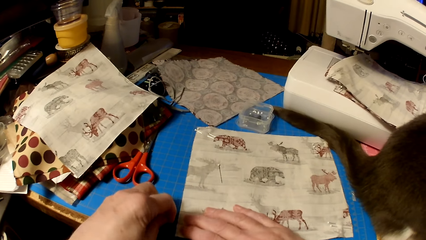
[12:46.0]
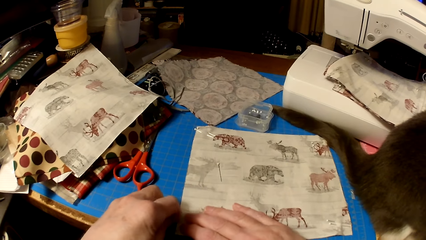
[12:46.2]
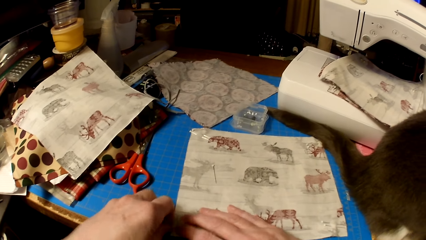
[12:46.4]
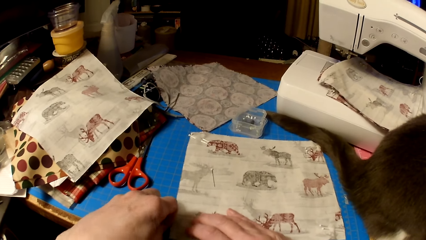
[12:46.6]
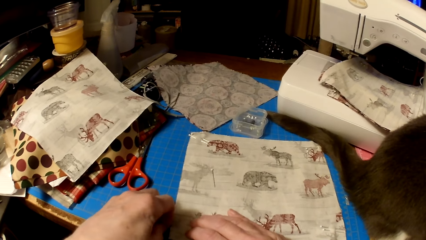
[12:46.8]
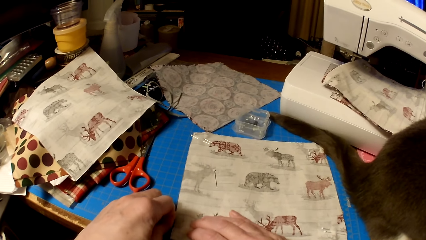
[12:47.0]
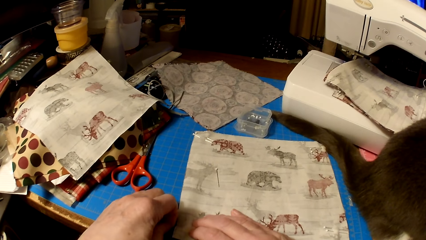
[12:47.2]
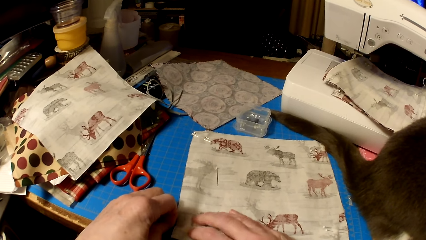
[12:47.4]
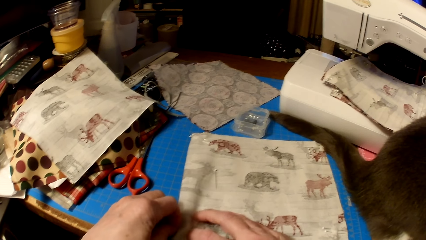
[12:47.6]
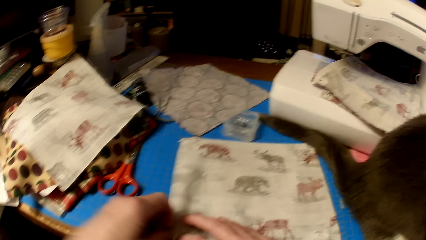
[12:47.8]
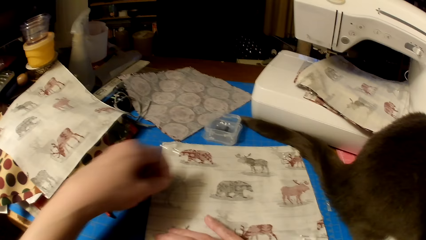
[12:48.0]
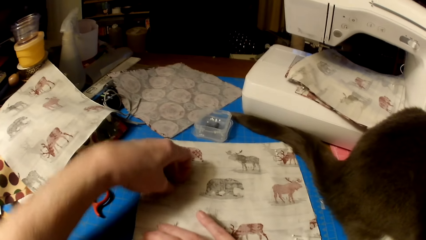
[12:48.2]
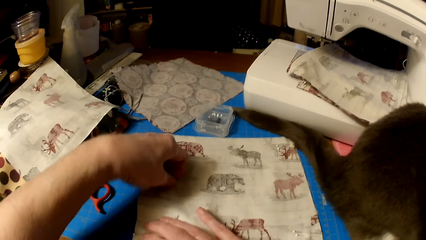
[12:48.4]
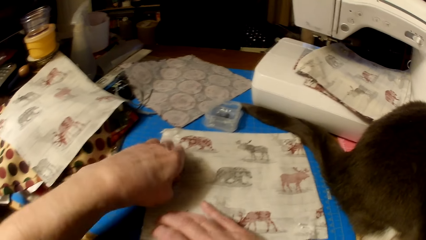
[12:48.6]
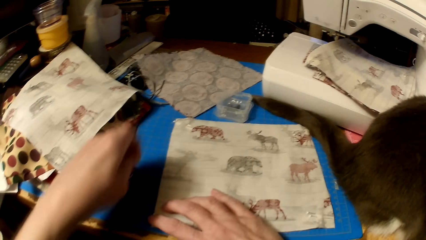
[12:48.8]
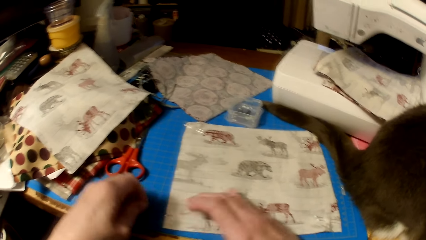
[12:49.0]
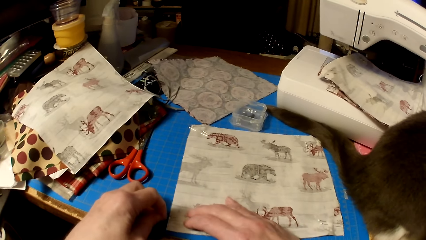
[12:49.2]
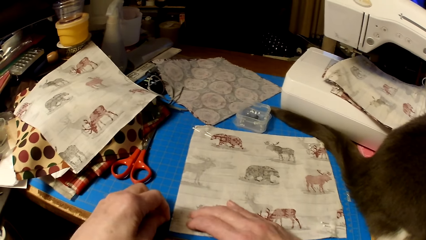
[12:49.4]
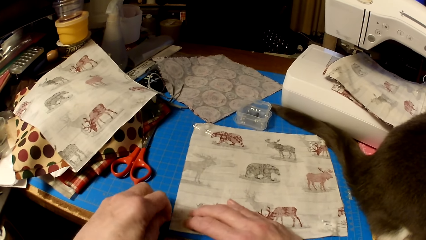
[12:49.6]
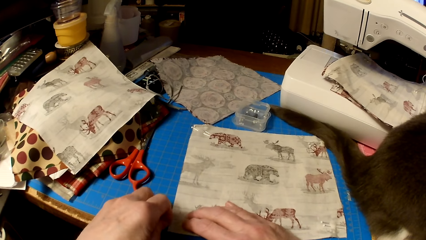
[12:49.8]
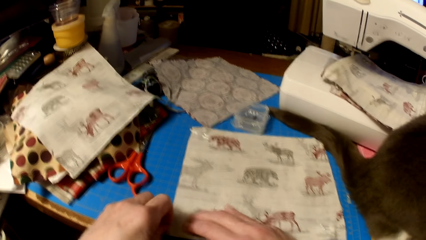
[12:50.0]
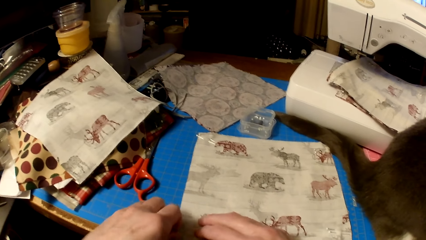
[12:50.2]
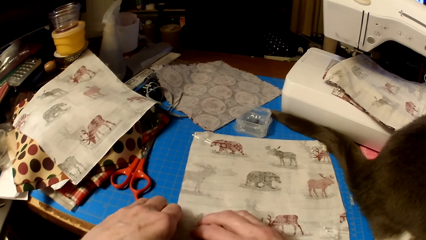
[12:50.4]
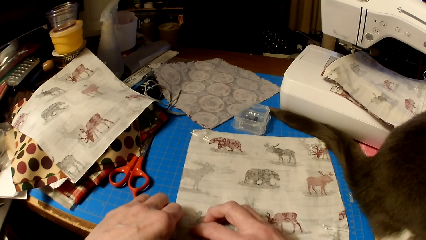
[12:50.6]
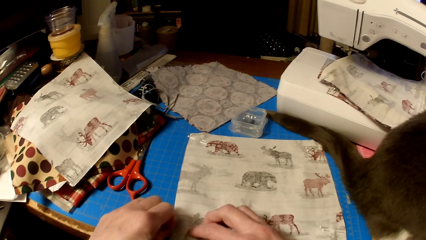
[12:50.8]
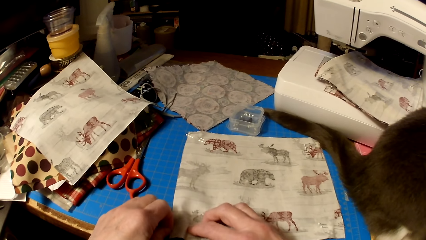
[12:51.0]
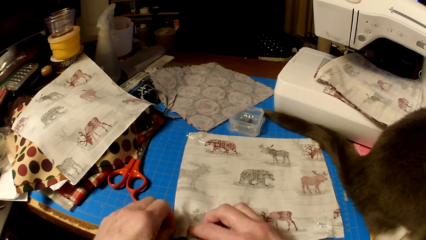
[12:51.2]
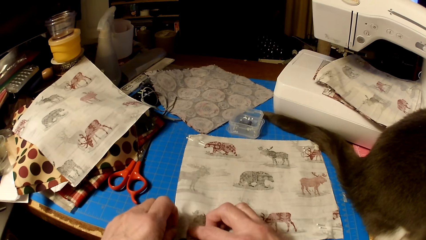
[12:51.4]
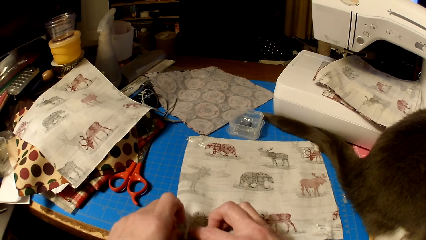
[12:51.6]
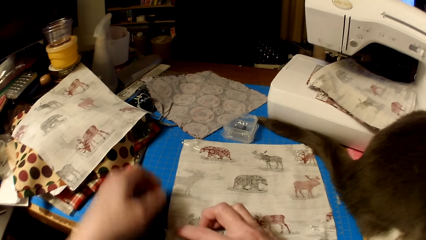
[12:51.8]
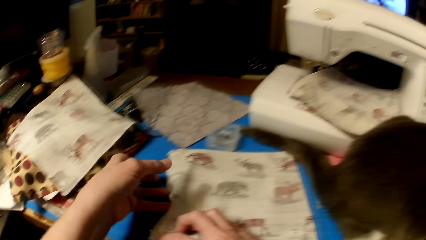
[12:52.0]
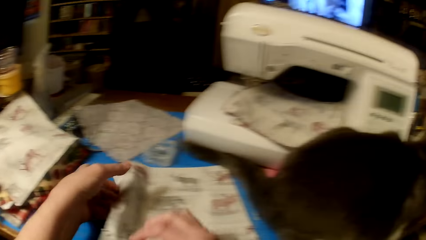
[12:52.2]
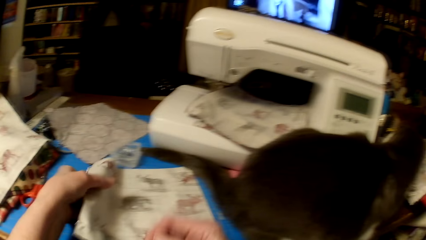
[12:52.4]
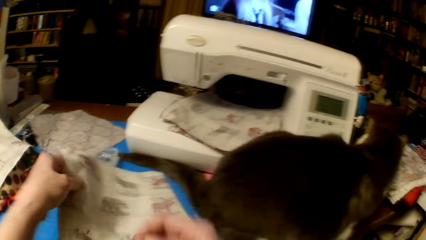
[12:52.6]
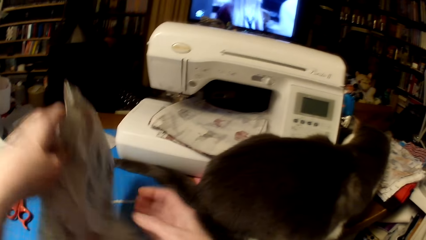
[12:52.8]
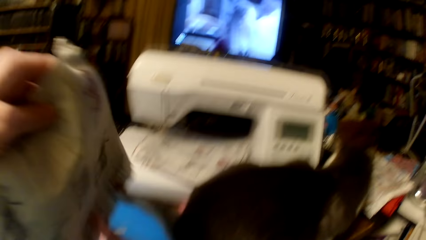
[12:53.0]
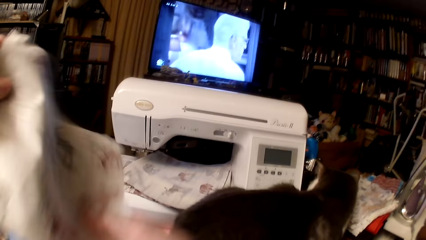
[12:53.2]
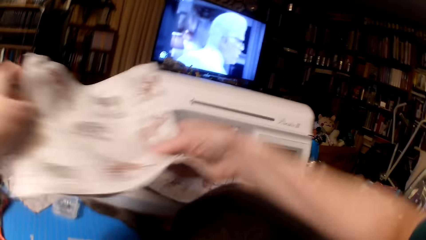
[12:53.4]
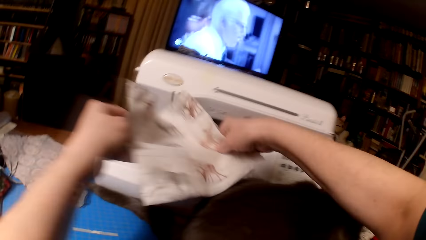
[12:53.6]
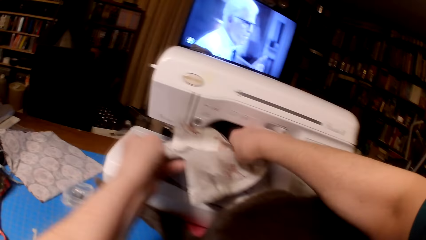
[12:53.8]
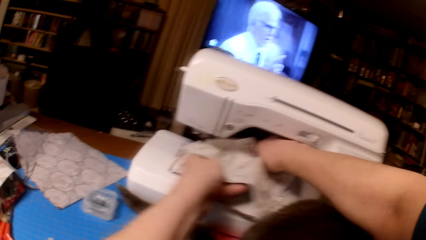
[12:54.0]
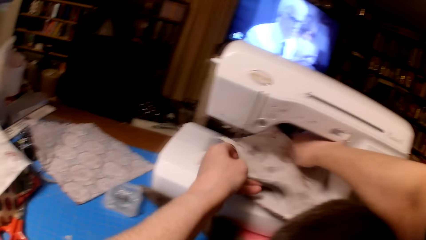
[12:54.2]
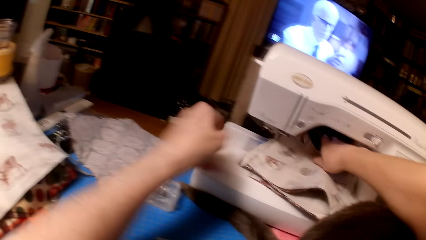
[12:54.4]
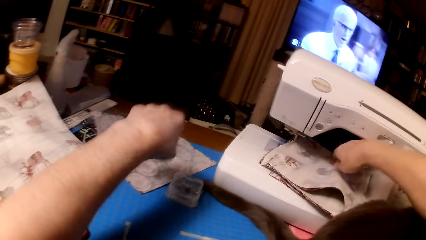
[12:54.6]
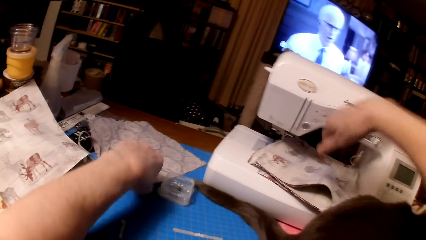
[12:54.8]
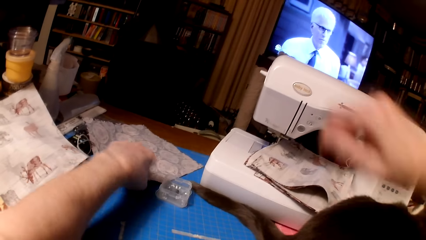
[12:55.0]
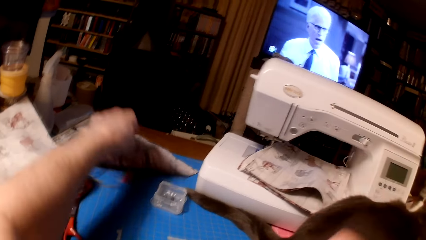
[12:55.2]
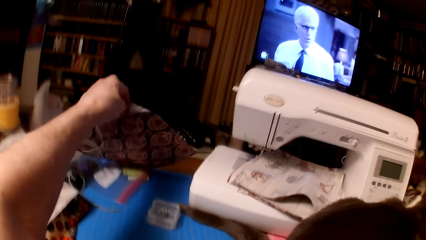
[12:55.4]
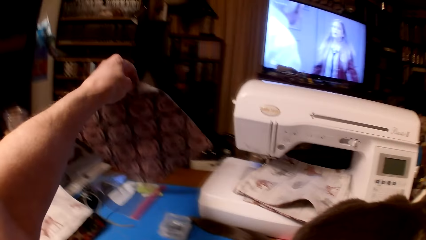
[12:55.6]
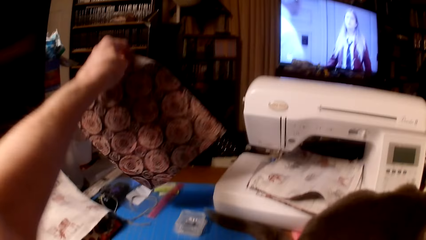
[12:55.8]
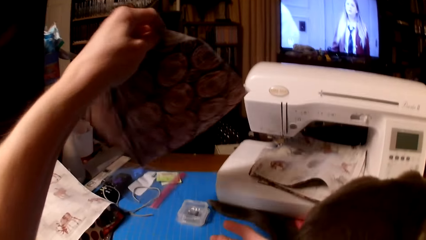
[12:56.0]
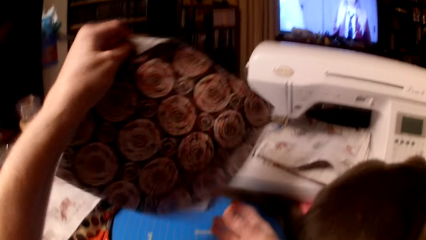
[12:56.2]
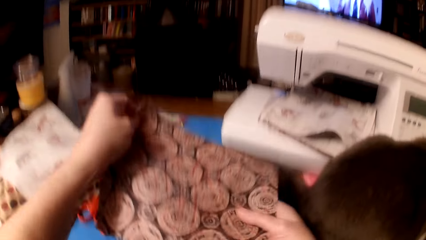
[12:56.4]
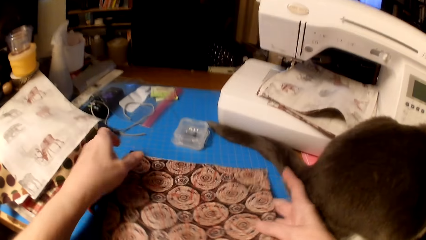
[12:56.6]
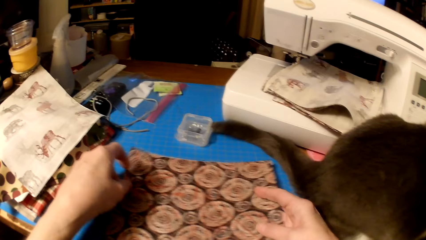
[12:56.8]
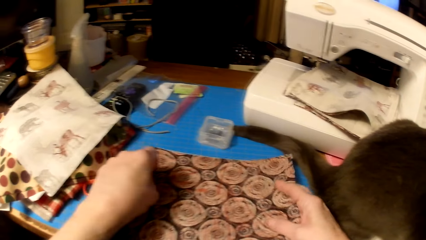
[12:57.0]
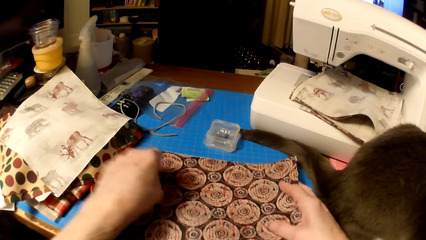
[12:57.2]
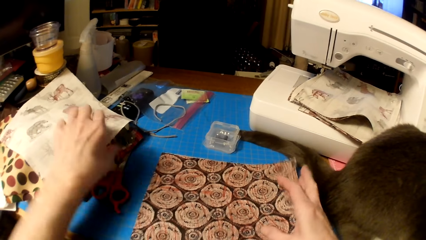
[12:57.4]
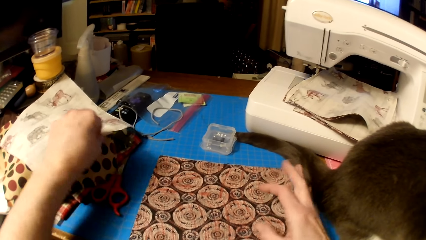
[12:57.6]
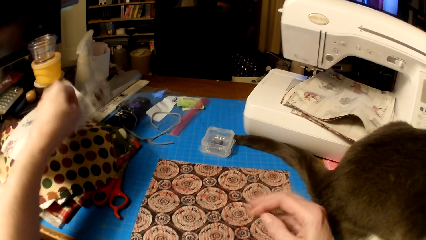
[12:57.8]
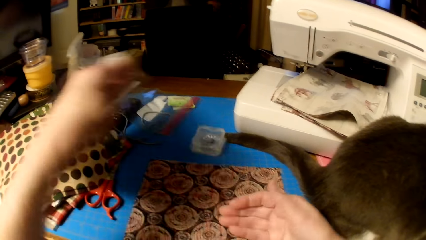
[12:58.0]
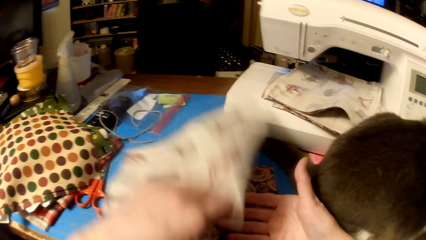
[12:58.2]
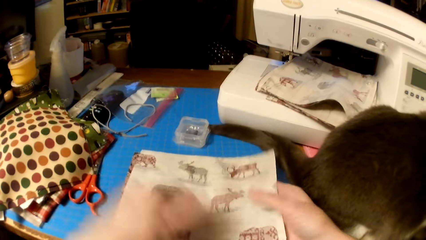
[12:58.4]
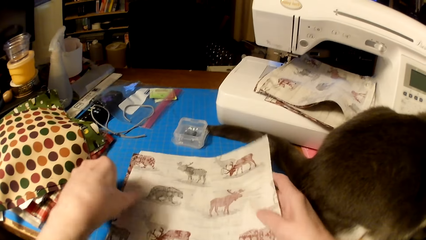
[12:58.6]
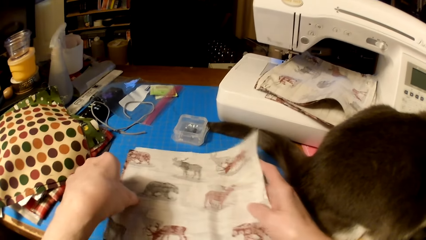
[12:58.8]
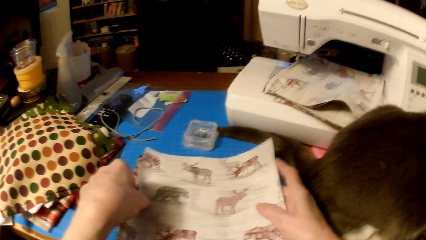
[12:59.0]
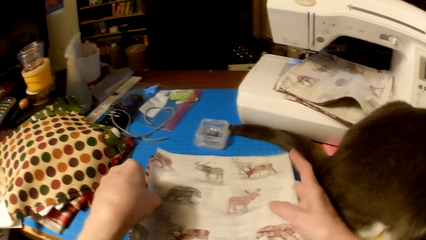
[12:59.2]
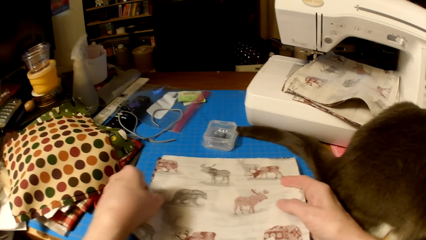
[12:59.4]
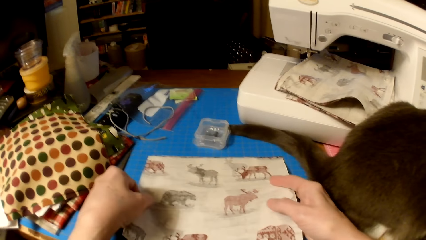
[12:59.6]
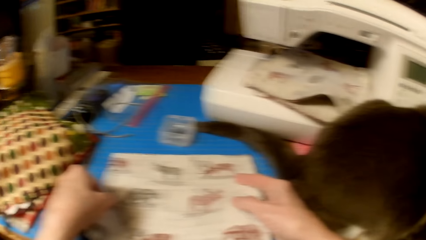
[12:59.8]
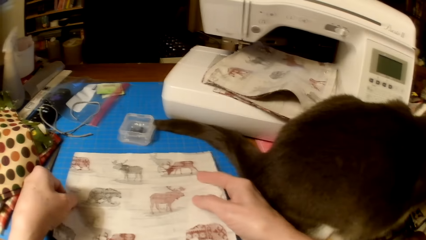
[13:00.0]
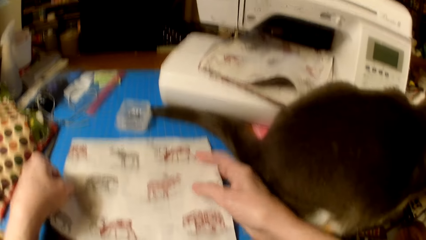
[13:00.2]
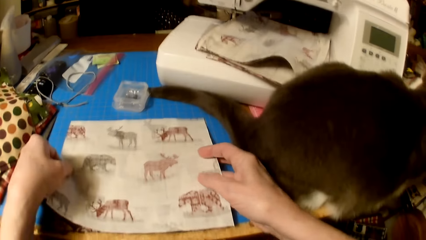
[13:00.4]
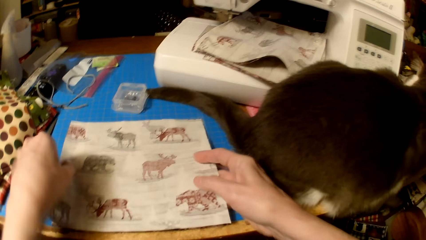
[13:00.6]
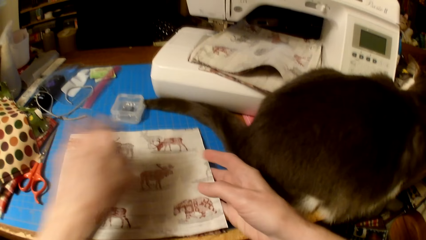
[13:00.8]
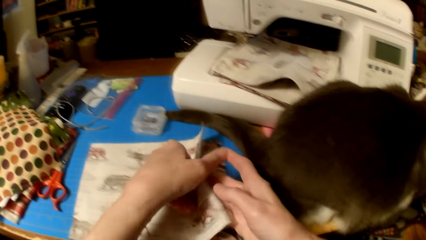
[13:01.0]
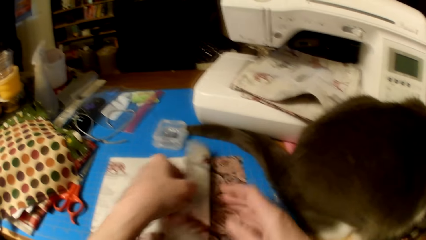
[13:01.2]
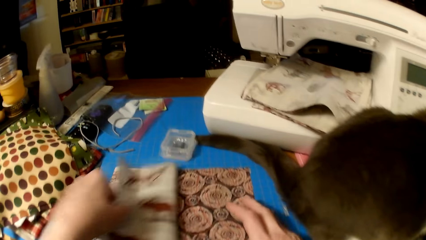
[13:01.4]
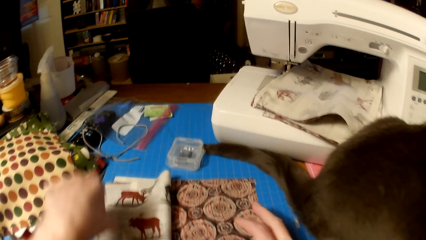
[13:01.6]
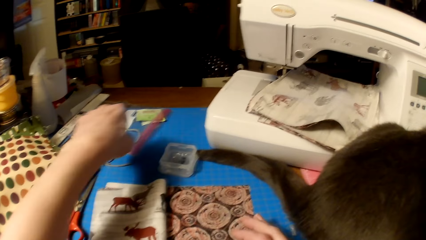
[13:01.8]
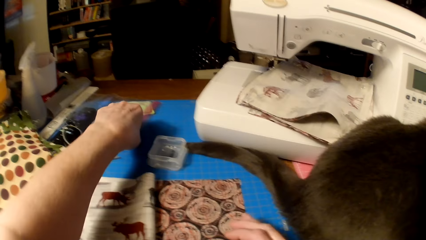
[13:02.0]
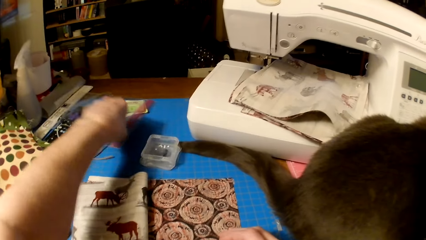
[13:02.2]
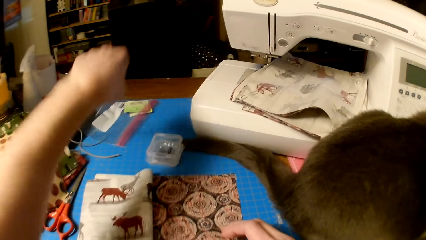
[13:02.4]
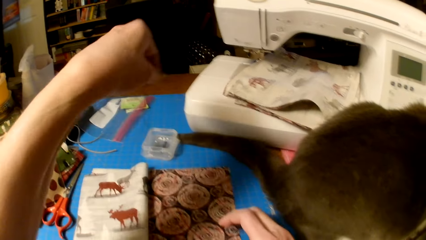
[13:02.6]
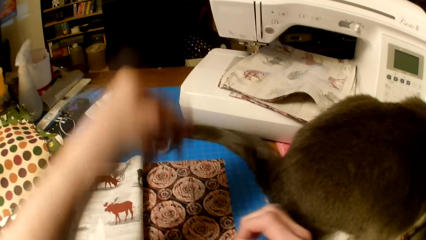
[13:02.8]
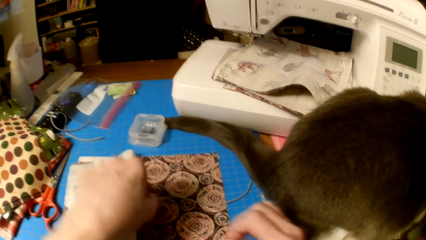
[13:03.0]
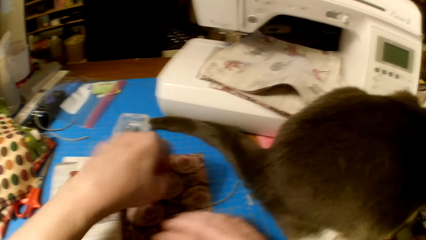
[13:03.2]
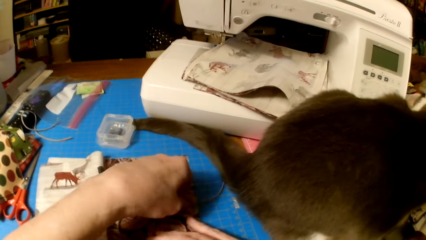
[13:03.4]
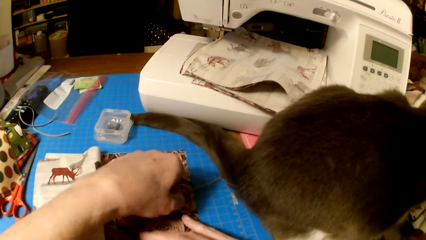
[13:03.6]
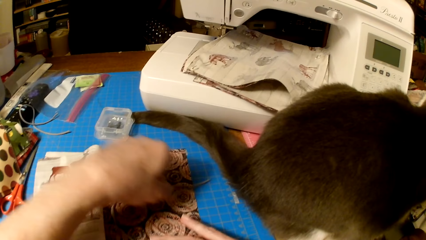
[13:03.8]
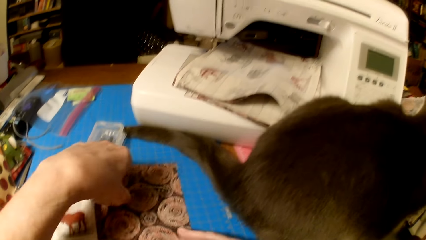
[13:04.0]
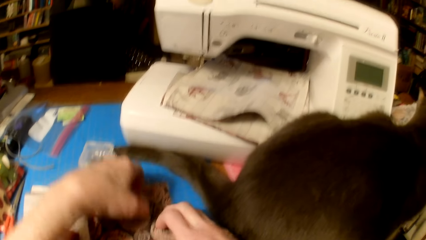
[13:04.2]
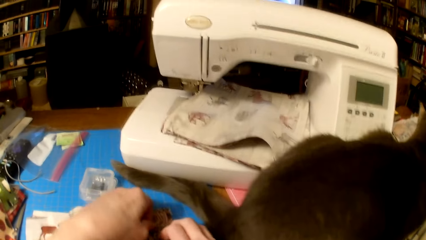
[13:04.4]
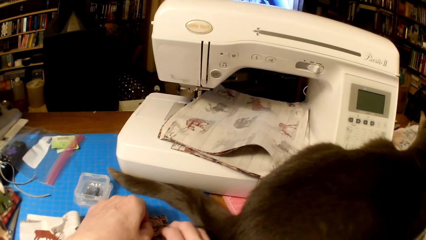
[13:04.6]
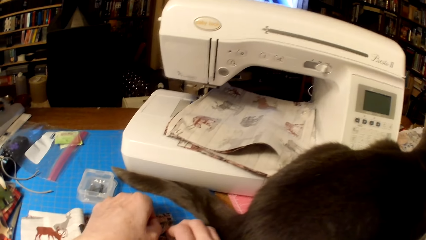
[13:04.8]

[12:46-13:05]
The camera wearer puts the pins in the pieces of cloth. They pick a needle and stick the needle on the cloth. They pick the pieces of cloth. They put the pieces of cloth on the sewing machine. They pick a piece of cloth. They put the piece of cloth on the table. They pick another piece of cloth. They put the piece of cloth on the other piece of cloth. They align the cloth pieces together. They fold the piece of cloth. They pick a knitting thread. They put the knitting thread on the piece of cloth.
